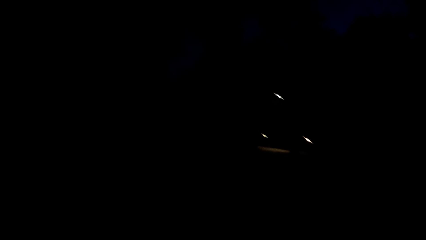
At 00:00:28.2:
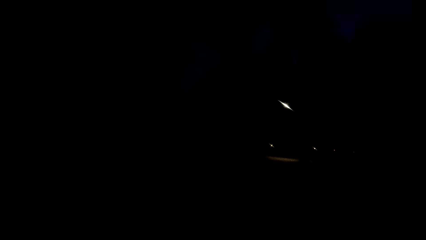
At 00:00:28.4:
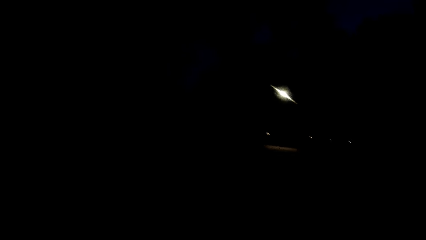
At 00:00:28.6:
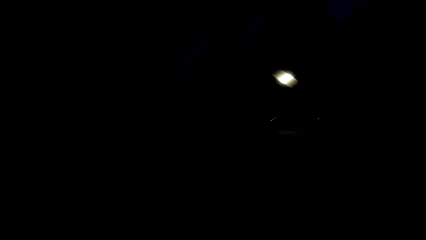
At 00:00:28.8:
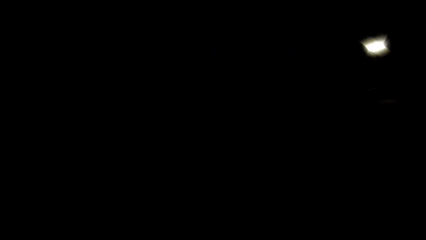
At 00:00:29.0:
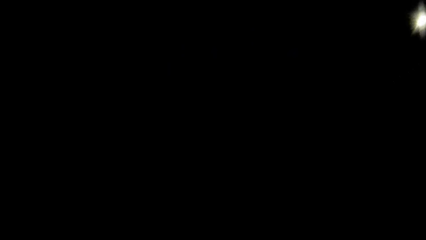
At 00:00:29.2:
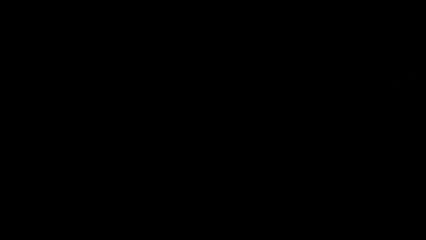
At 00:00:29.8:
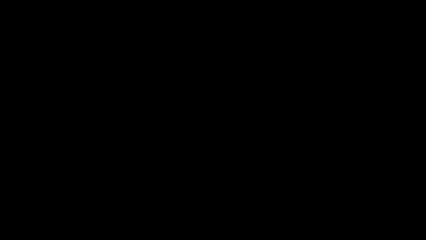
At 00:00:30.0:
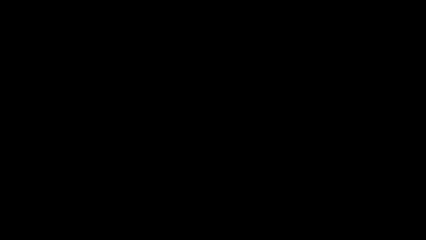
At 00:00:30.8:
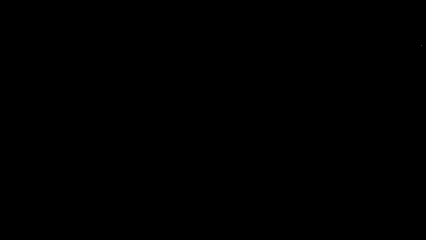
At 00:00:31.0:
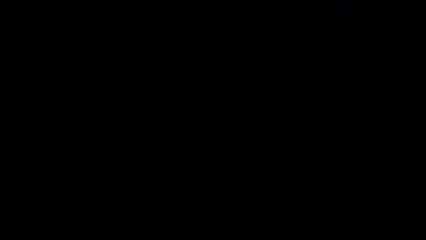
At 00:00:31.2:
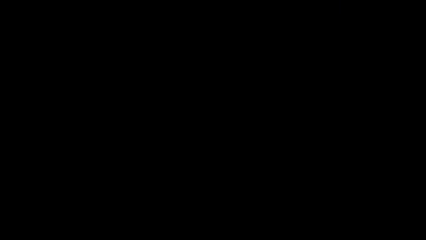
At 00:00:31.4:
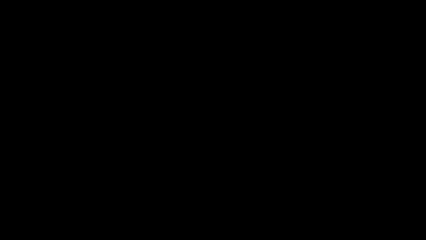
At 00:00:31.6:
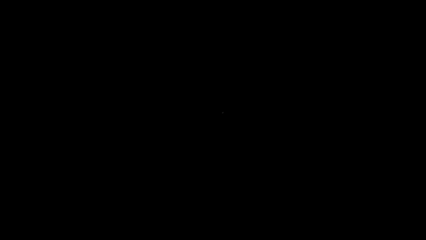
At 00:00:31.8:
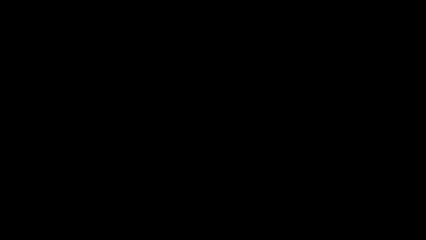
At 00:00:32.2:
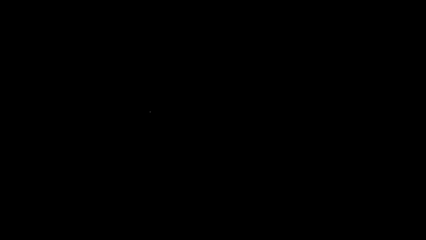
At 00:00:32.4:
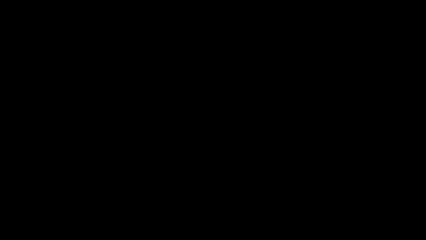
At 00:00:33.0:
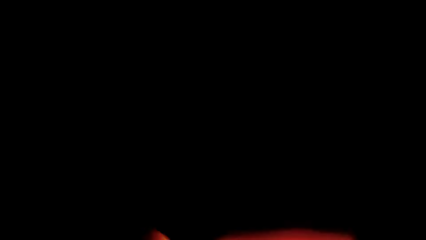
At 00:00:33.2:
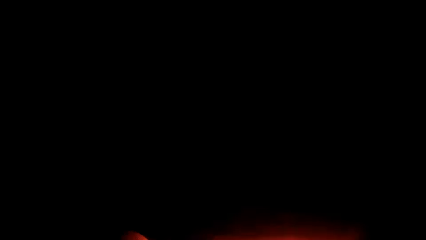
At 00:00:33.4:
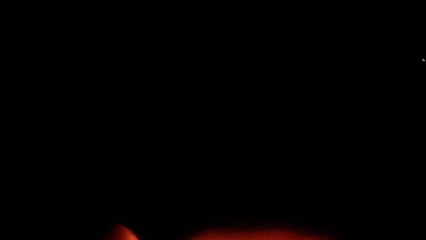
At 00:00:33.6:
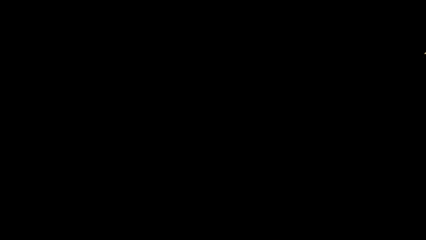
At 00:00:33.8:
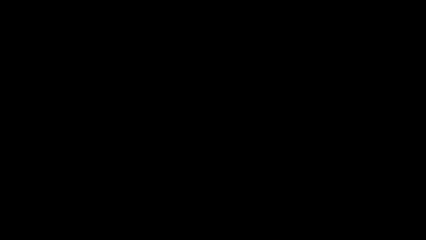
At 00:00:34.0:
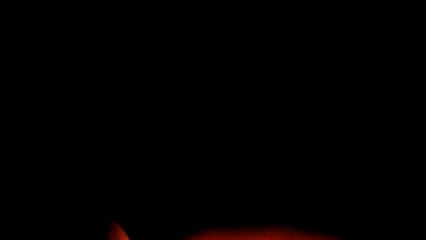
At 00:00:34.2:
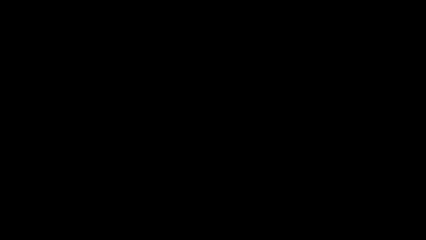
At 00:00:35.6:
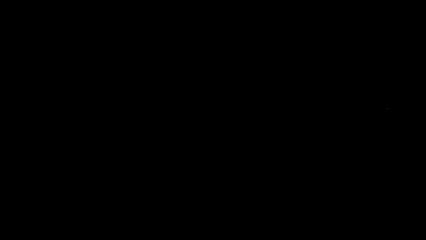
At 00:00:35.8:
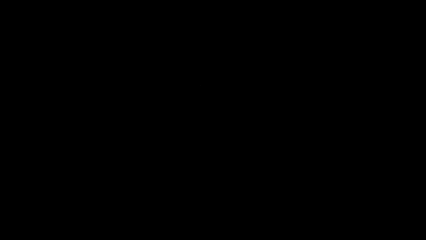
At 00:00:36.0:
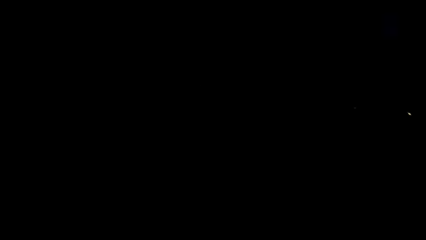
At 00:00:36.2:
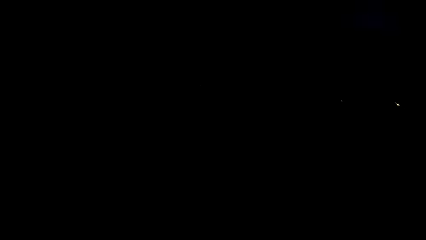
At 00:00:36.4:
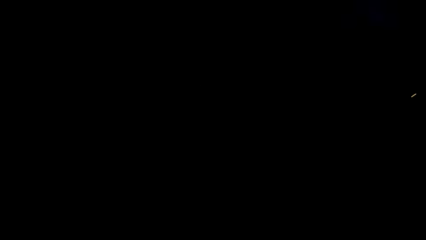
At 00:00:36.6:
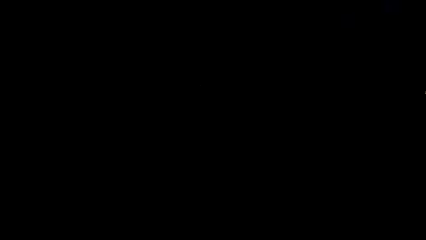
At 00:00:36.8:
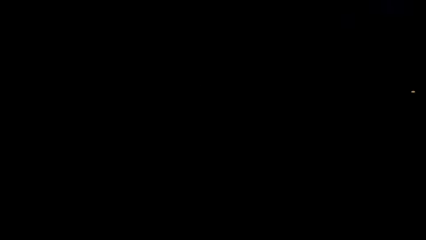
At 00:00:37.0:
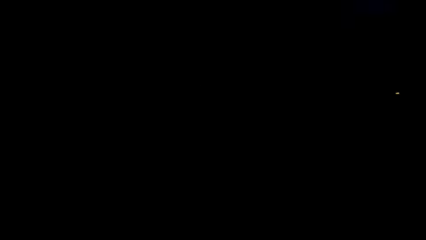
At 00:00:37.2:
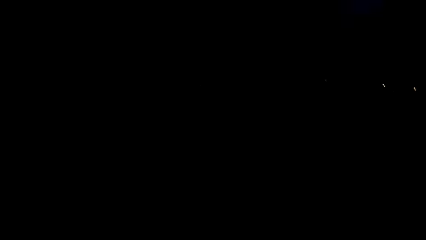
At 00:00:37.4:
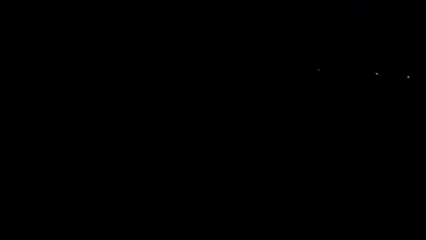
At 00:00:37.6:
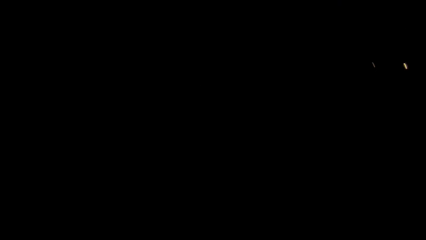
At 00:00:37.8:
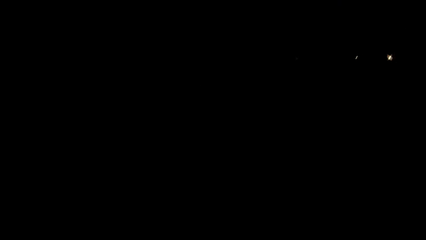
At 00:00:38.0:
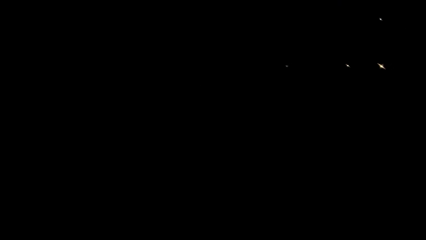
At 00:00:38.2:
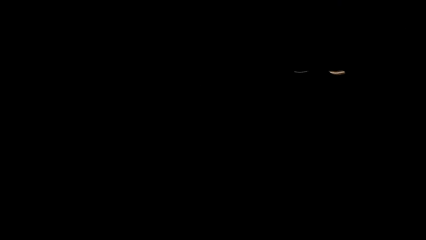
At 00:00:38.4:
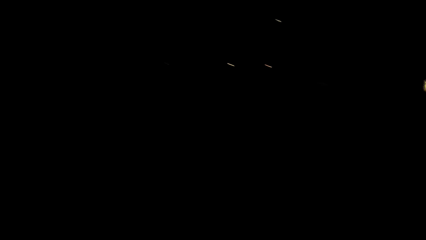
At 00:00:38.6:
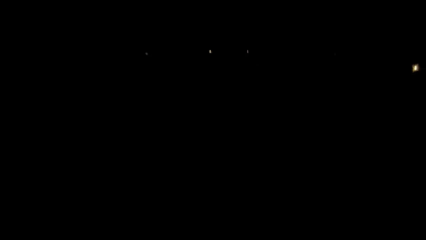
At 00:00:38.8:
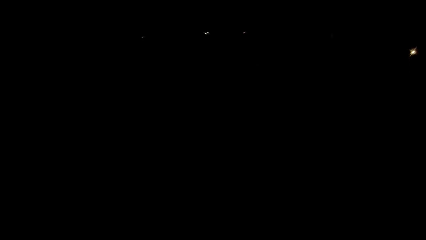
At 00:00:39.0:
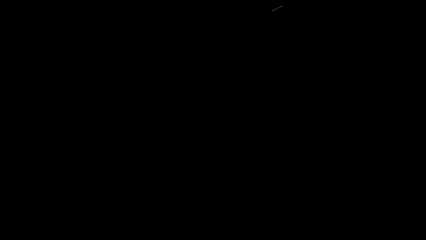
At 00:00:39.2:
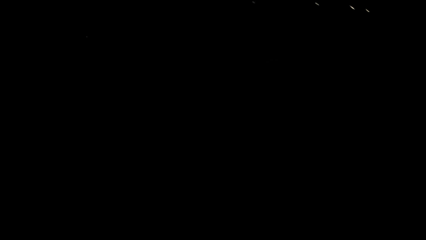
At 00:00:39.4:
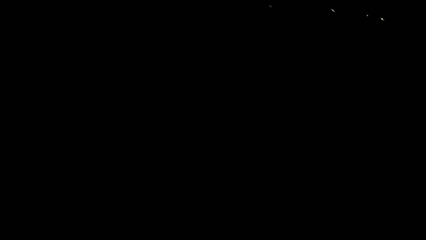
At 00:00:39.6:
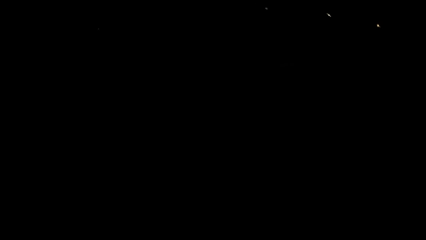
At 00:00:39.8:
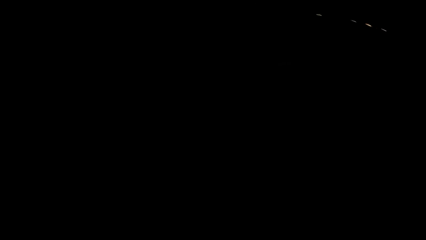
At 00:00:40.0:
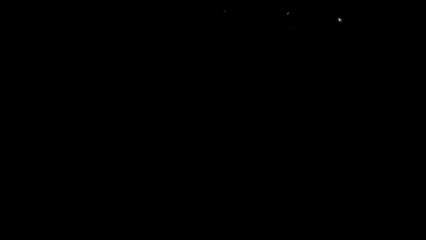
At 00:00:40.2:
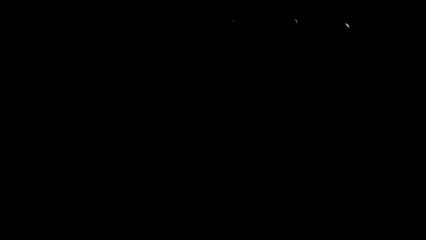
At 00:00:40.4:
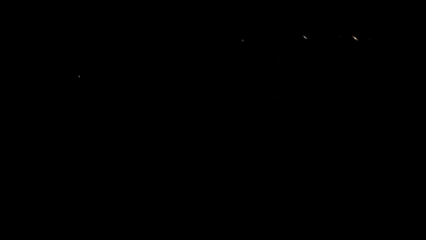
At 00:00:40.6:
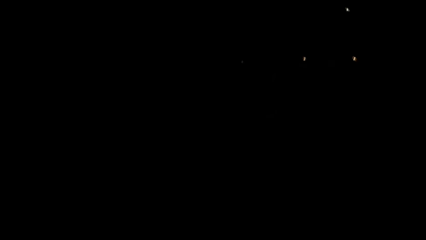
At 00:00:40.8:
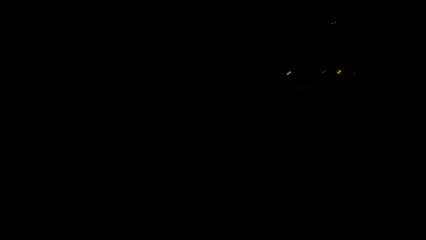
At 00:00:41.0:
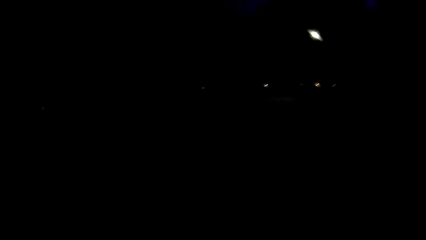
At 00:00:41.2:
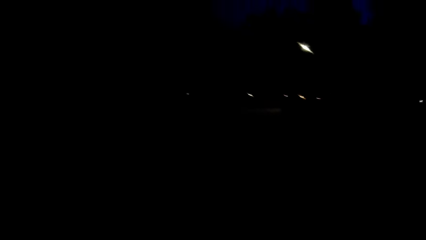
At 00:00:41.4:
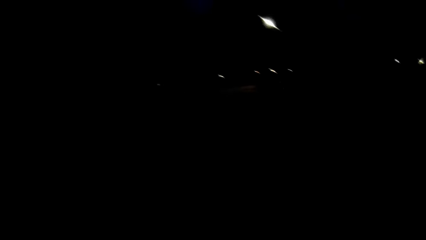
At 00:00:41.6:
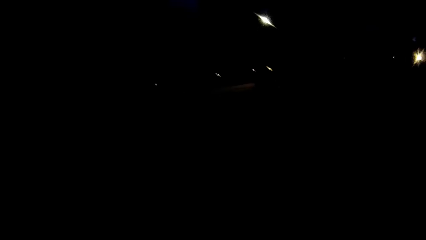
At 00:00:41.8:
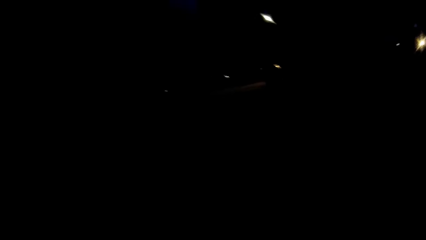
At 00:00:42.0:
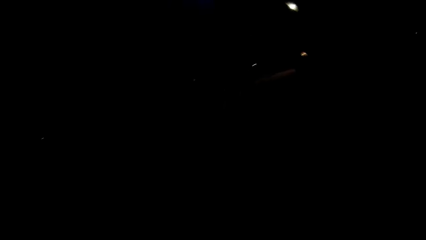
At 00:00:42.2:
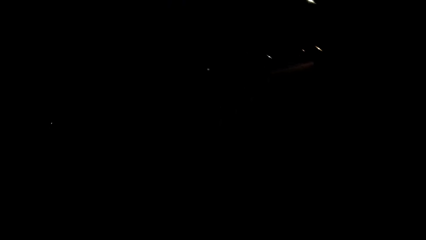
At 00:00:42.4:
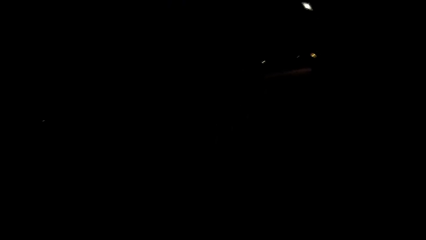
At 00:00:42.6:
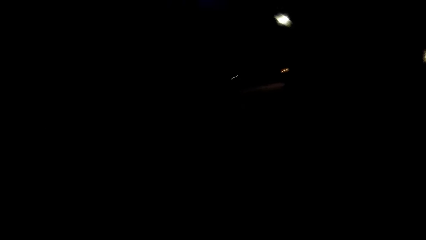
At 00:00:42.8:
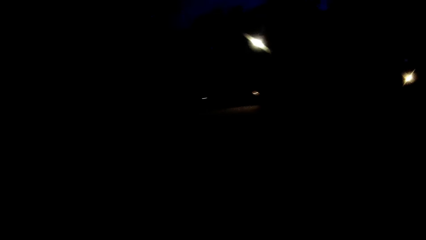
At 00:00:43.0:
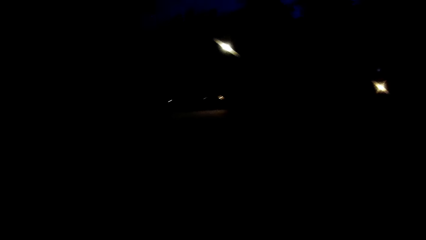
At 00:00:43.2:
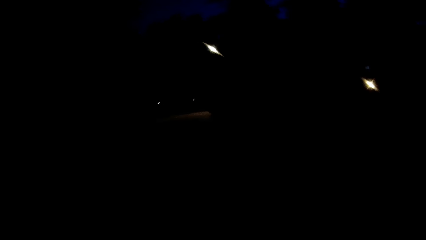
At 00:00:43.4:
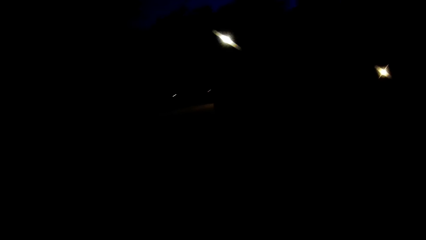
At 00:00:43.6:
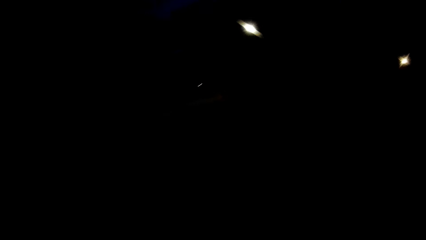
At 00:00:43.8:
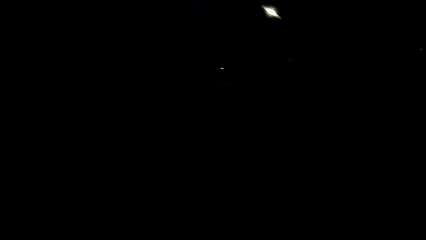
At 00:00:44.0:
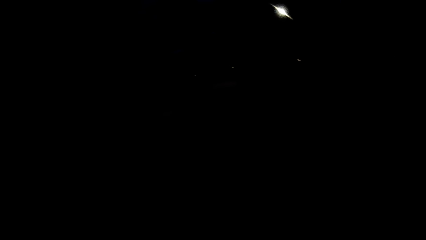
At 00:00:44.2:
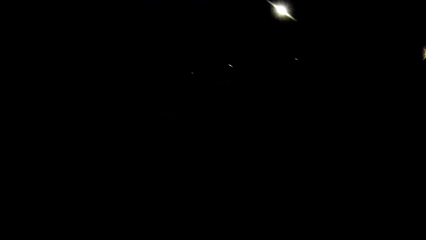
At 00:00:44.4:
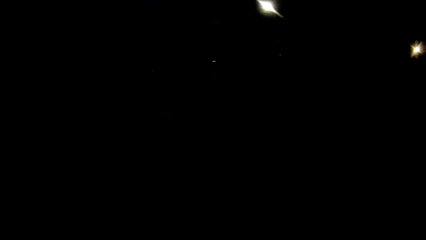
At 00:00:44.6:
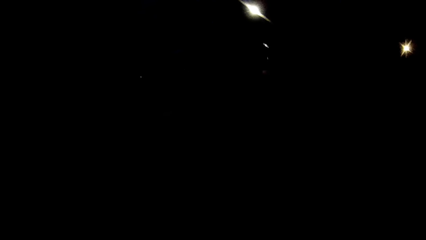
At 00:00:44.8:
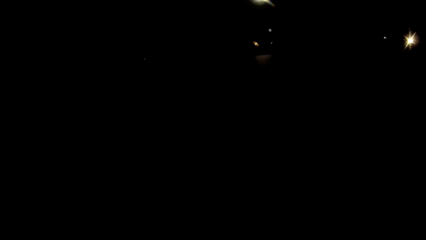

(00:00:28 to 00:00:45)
The camera wearer dialogues with a woman. They look around.
